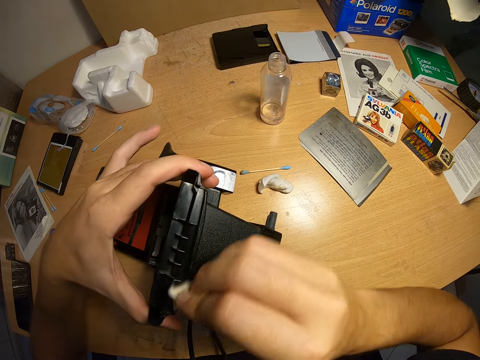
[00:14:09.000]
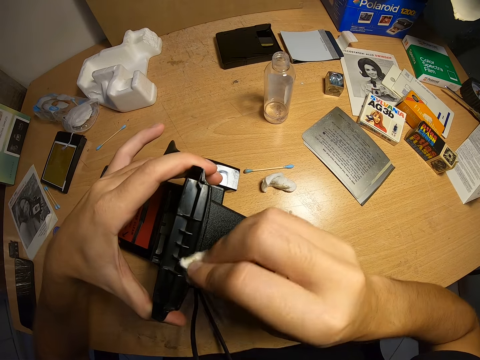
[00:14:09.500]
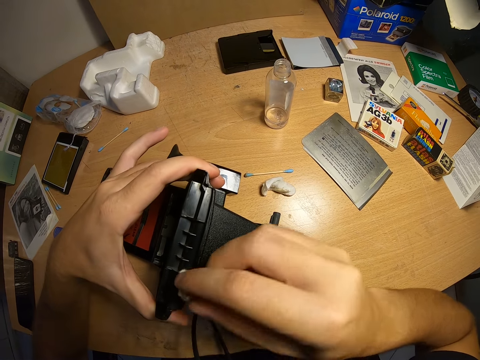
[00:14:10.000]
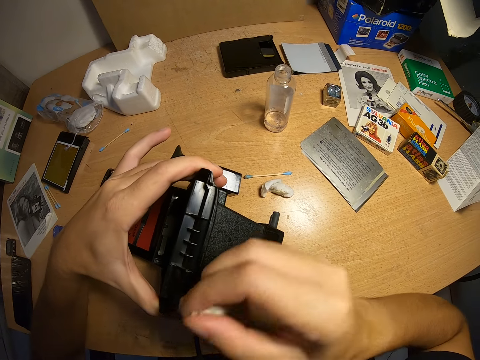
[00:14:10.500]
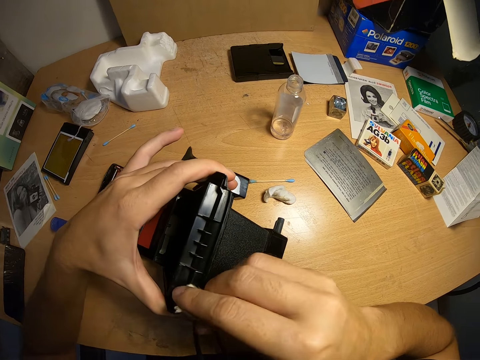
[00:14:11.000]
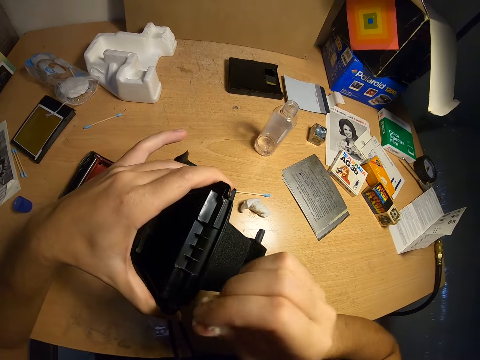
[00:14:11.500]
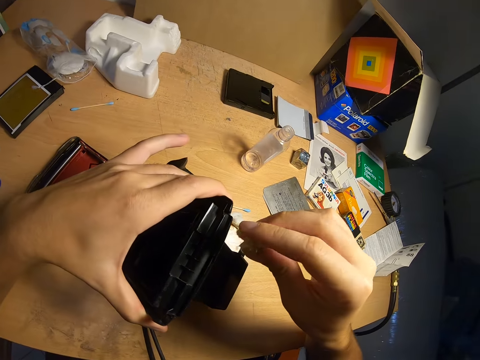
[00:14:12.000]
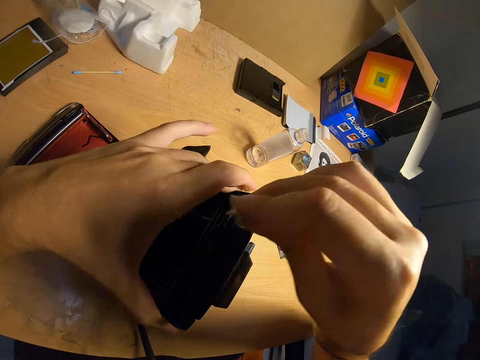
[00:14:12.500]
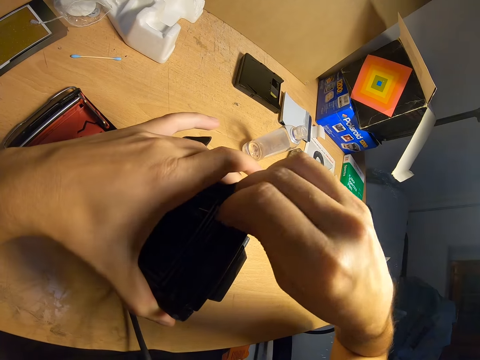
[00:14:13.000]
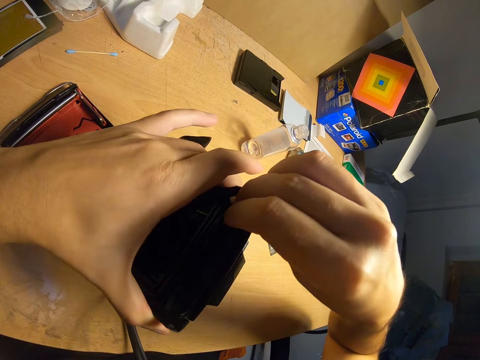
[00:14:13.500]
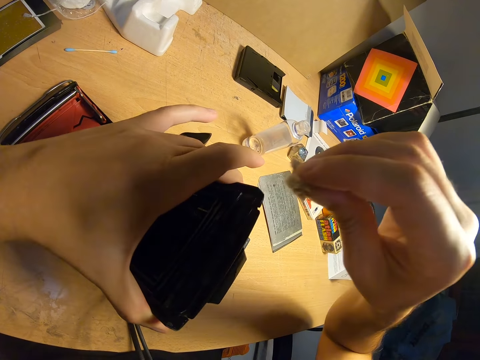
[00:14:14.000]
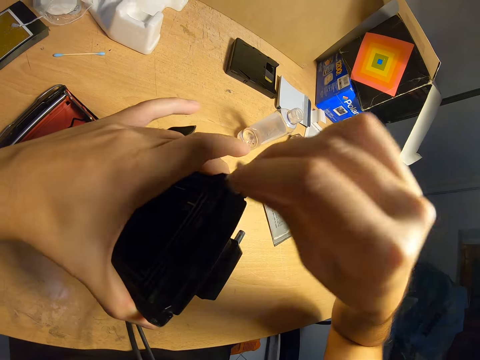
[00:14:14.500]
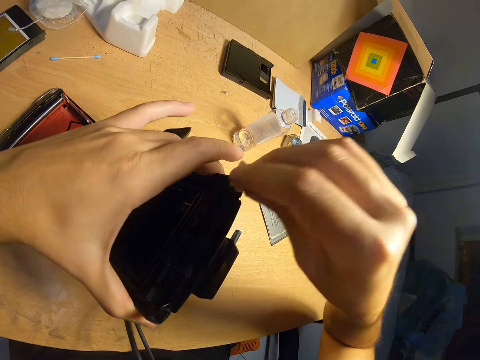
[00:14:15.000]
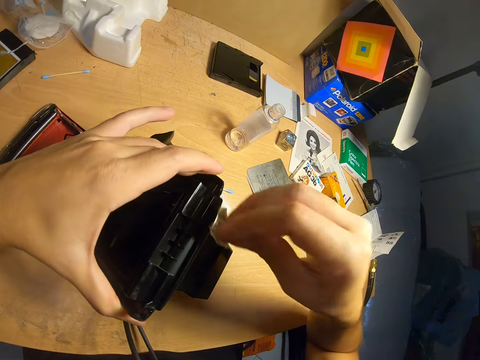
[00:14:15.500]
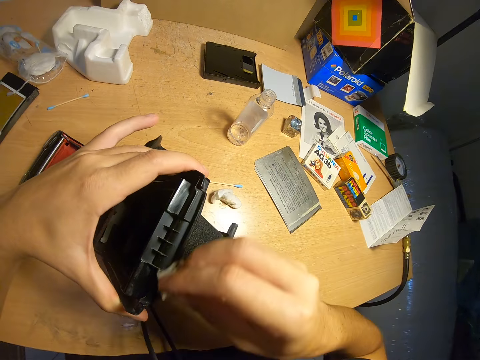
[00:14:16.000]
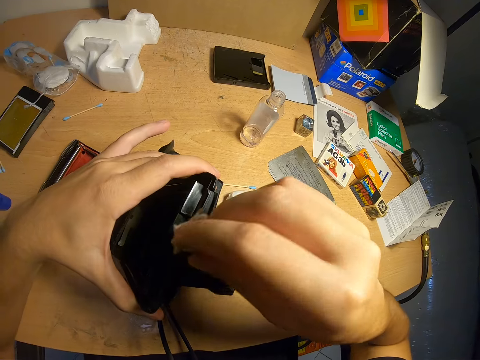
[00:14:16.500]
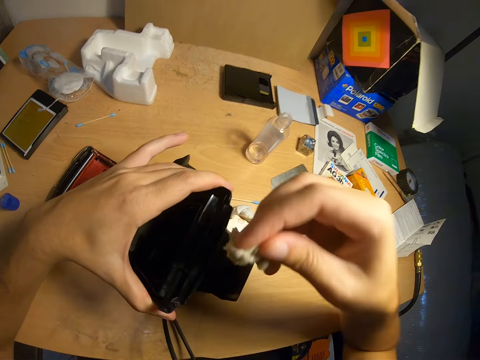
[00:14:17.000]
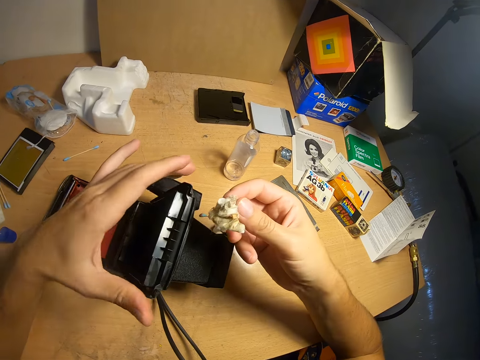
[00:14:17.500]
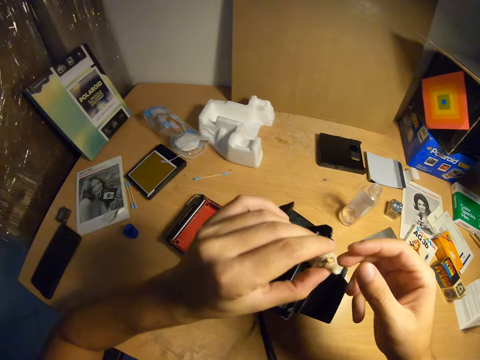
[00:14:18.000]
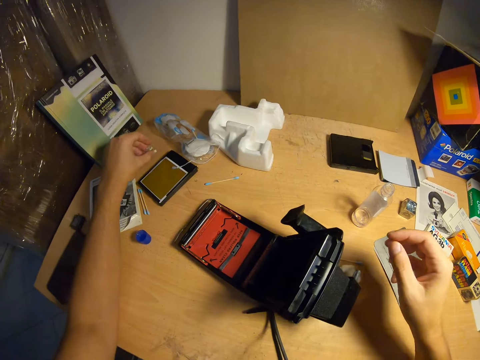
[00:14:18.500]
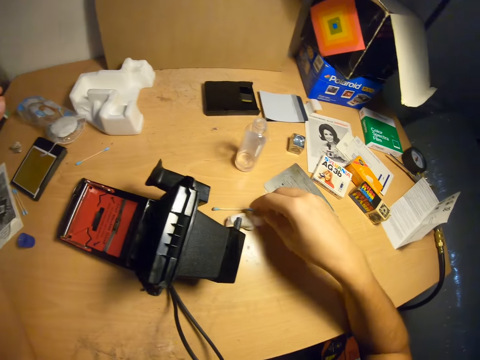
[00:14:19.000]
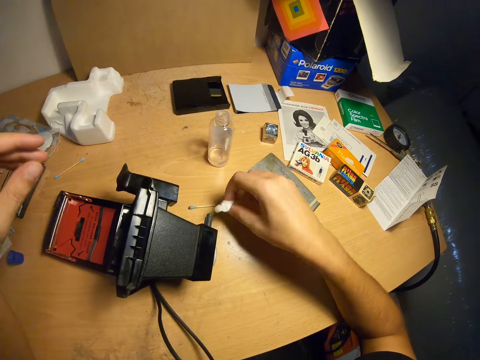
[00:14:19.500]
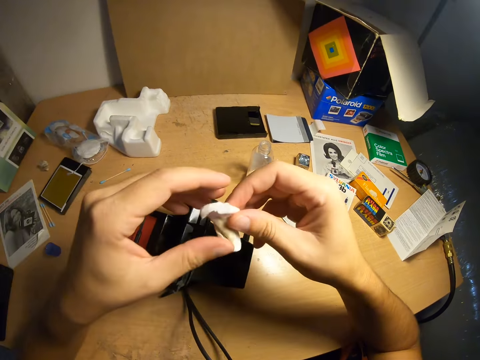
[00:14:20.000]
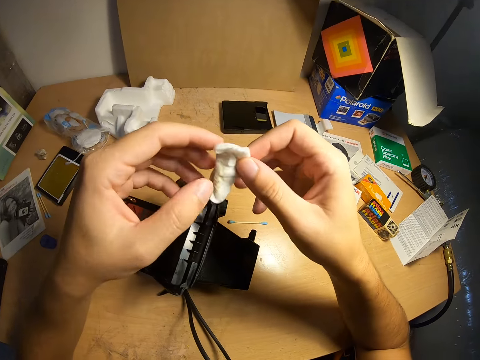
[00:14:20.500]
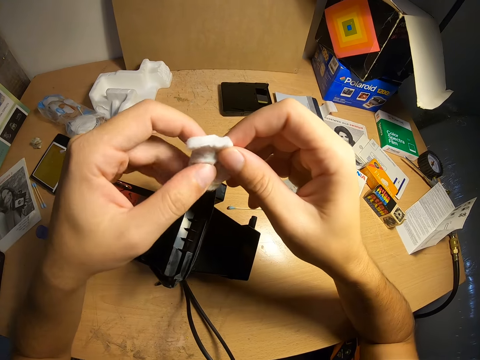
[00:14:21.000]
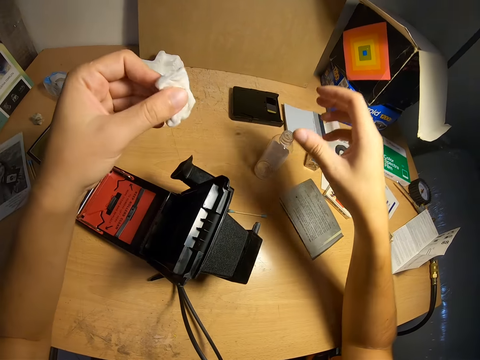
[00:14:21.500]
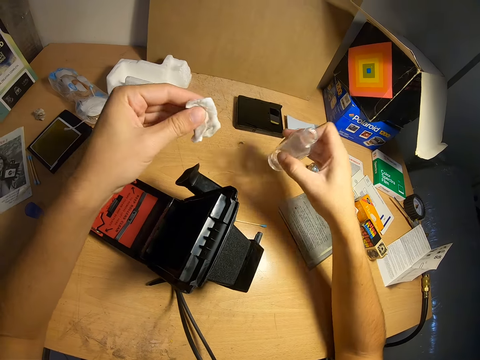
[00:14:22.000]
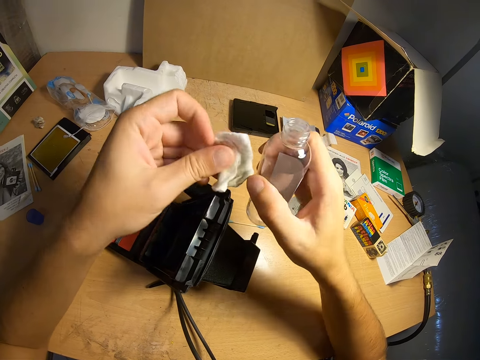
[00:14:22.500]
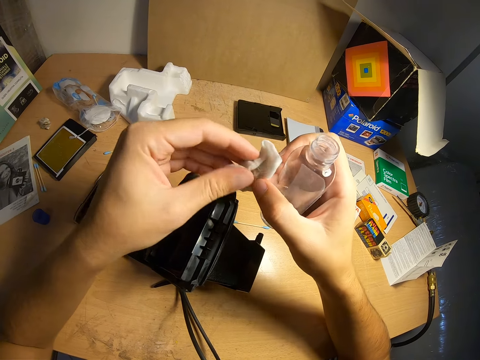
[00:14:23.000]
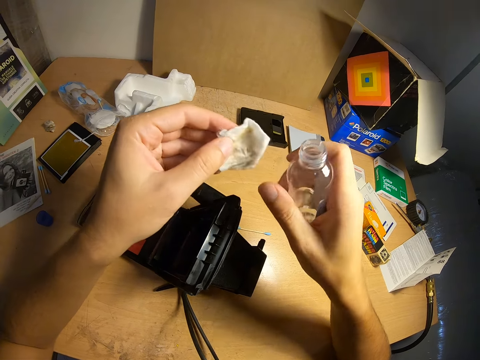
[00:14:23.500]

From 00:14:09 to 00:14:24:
The camera wearer puts the piece of cloth on the table, picks the second piece of cloth from the table, and adjusts the piece of cloth. They pick the camera cleaner from the table and adjust the piece of cloth.

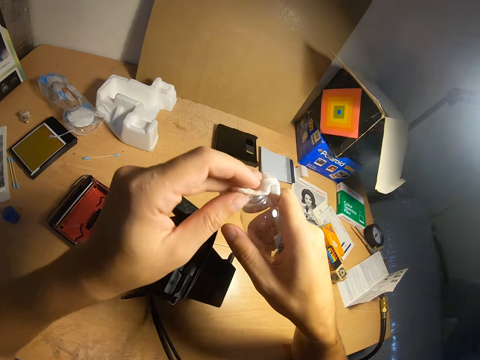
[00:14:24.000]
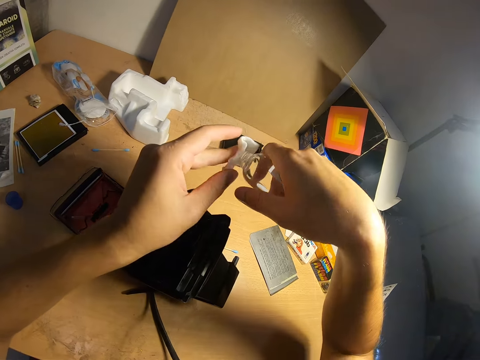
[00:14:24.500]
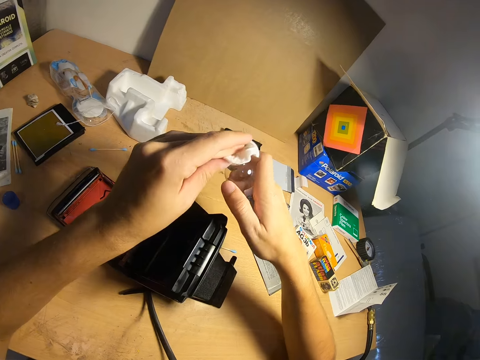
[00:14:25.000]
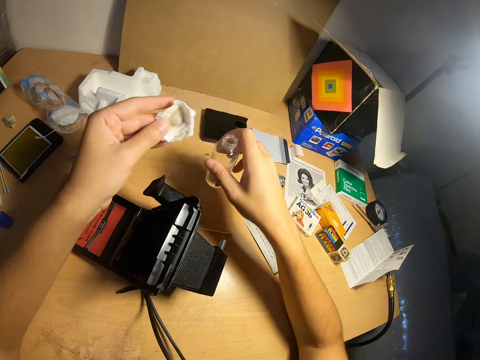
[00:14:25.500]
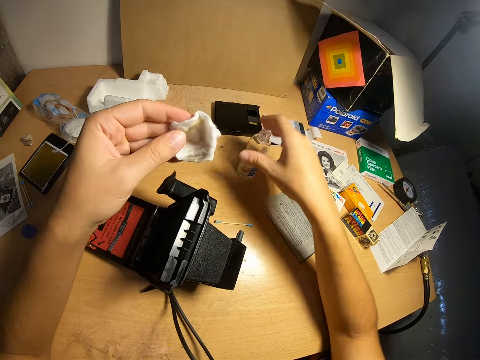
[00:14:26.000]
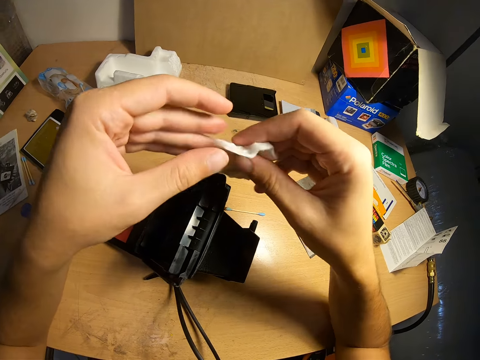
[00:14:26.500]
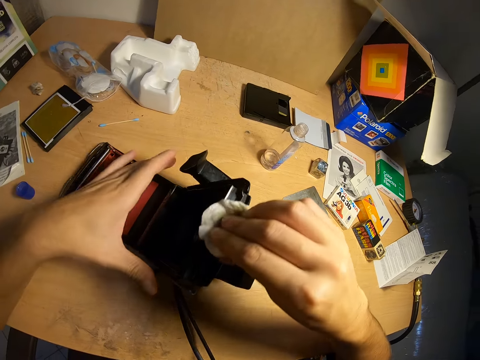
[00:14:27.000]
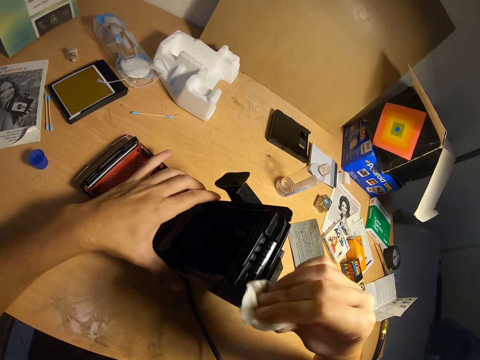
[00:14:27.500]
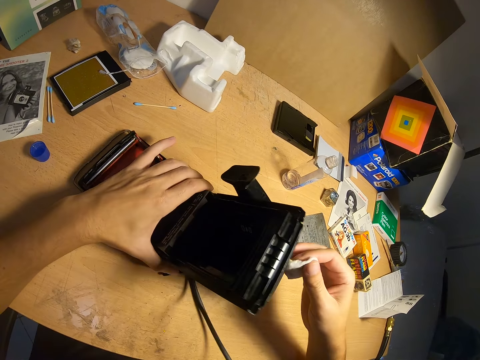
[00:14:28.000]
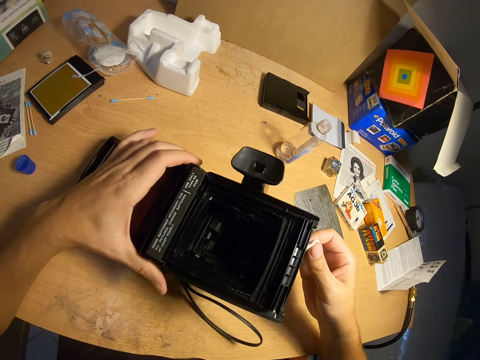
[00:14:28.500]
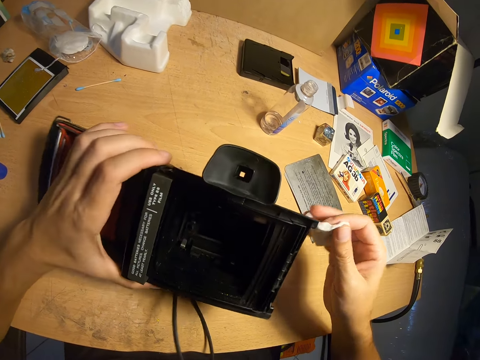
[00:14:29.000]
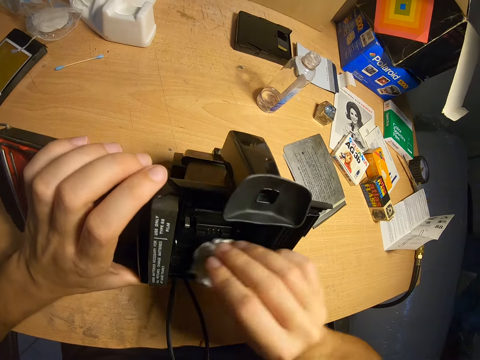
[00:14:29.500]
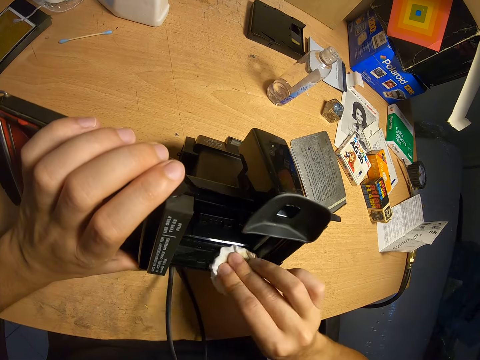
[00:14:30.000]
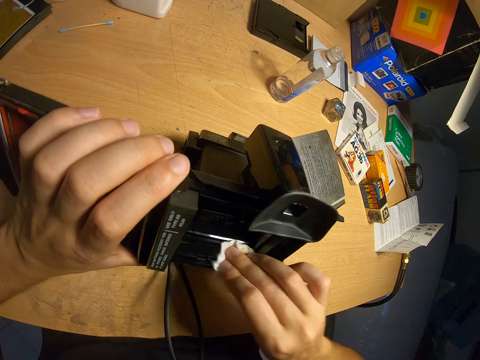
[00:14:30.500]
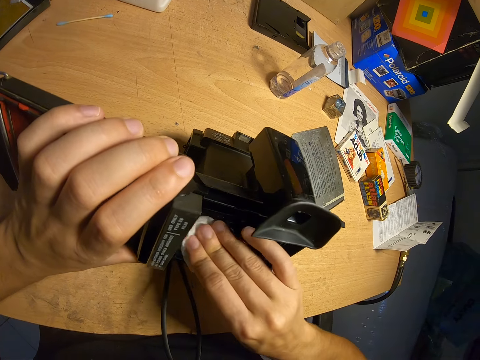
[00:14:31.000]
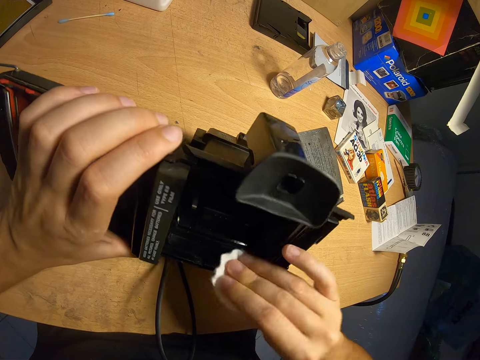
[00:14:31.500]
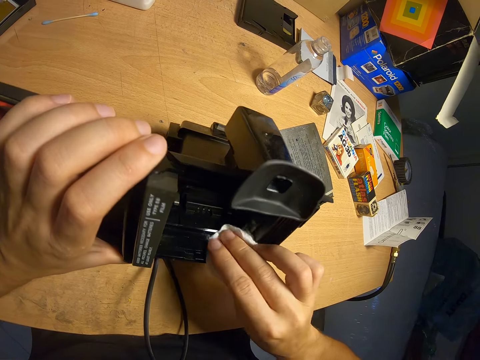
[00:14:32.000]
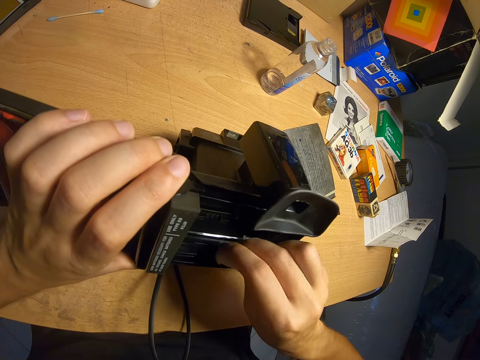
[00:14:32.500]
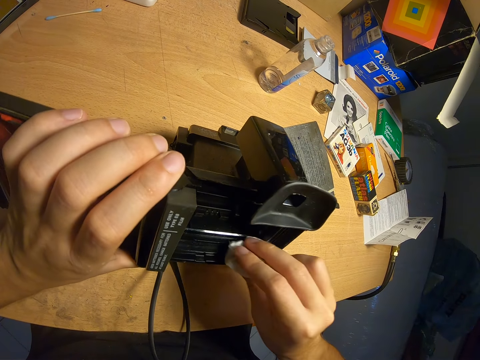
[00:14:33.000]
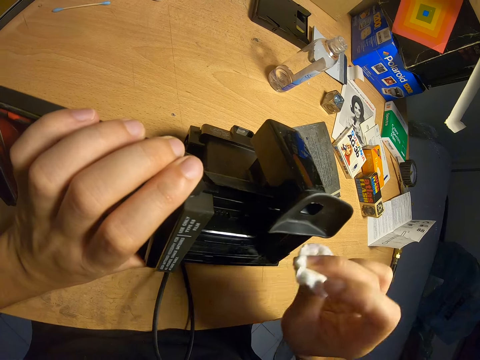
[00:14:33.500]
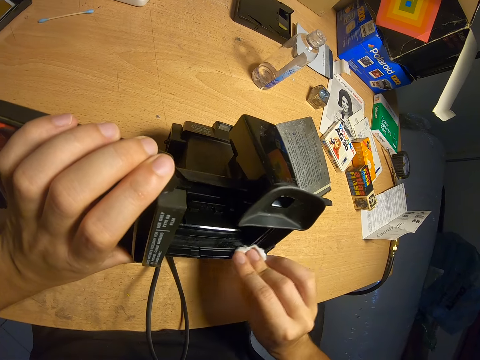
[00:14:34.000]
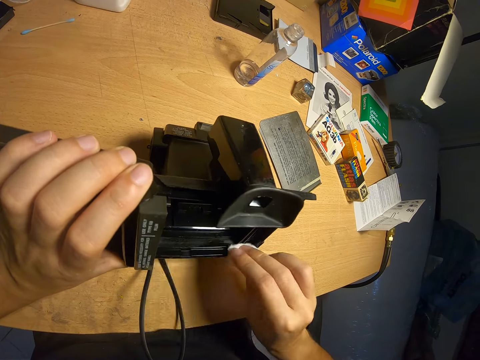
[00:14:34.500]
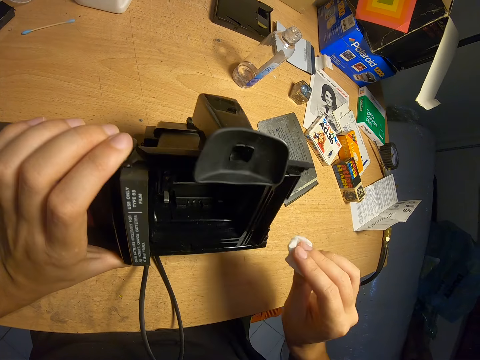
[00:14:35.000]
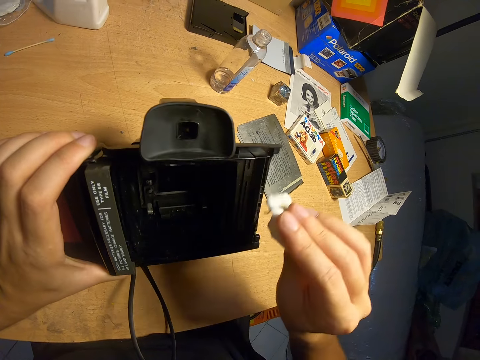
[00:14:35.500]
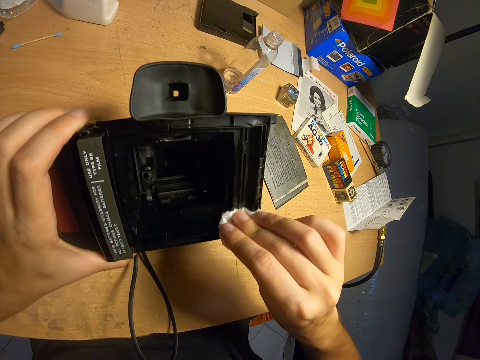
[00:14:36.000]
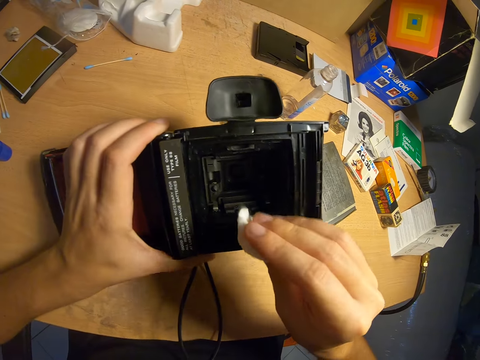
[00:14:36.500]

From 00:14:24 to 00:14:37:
The camera wearer pours the camera cleaner on the piece of cloth, puts the camera cleaner on the table, and cleans the camera with the piece of cloth. They adjust the camera and clean the camera with the piece of cloth.
